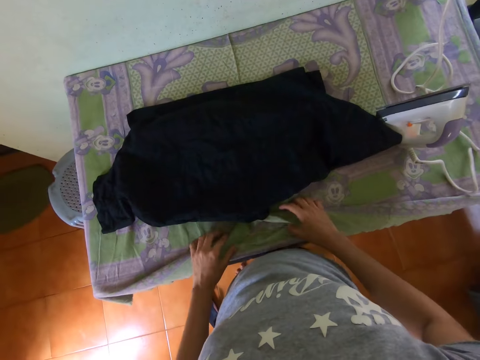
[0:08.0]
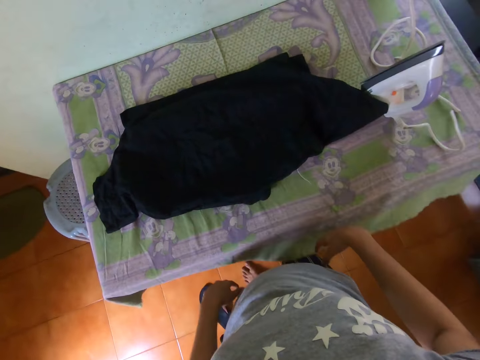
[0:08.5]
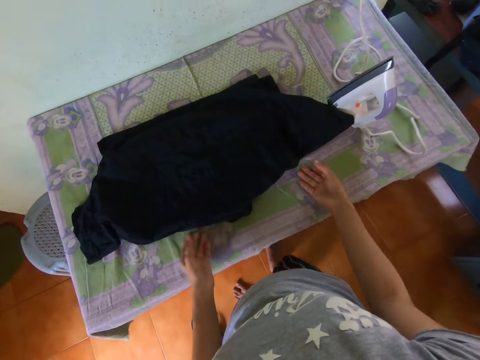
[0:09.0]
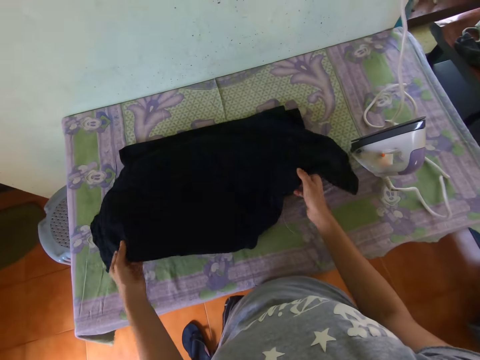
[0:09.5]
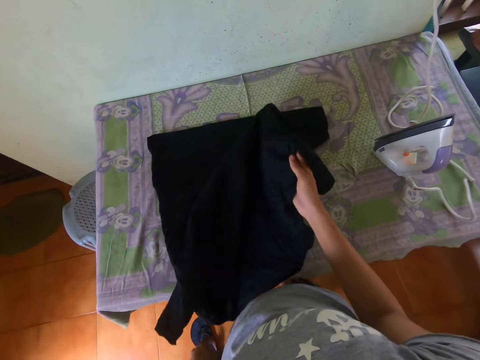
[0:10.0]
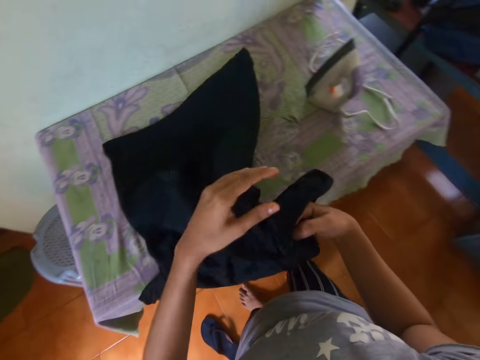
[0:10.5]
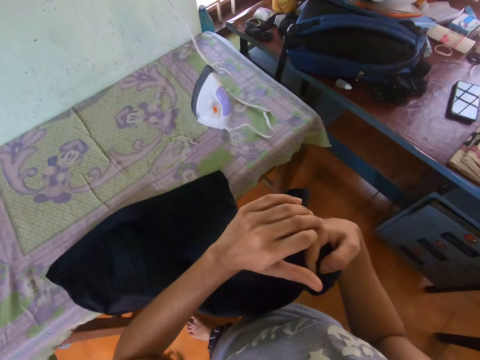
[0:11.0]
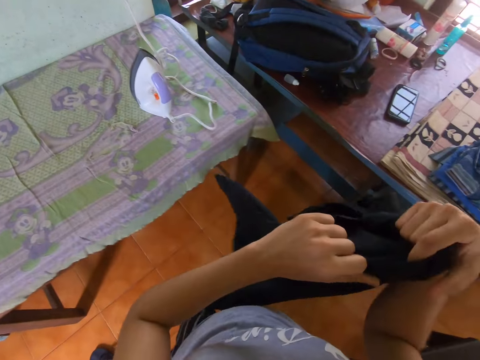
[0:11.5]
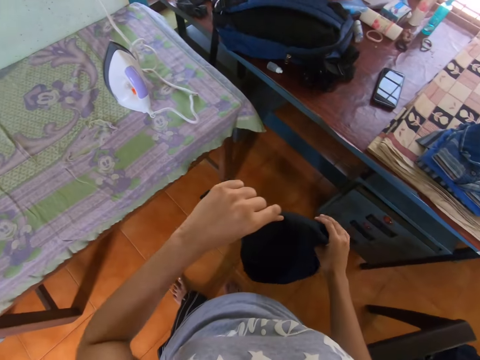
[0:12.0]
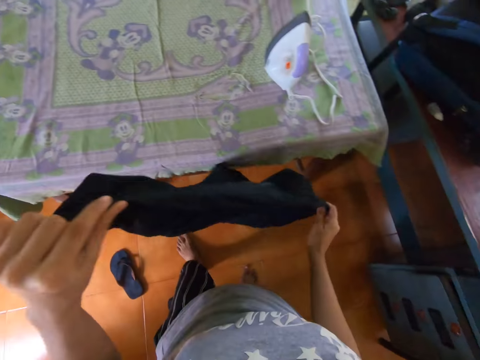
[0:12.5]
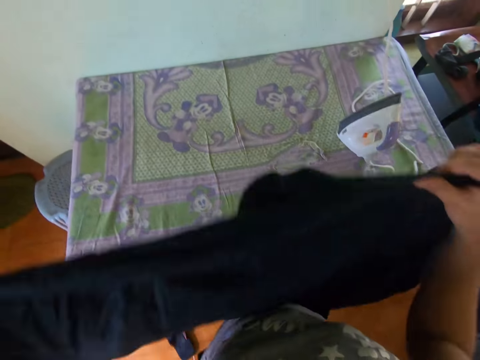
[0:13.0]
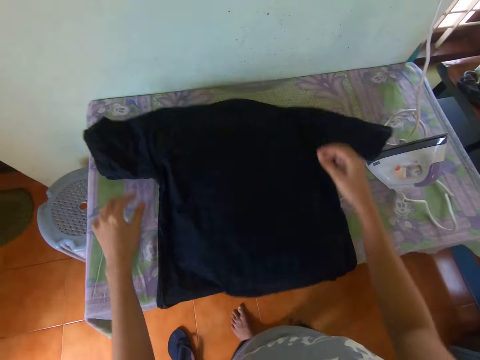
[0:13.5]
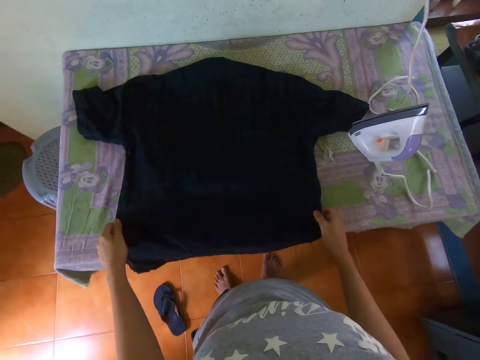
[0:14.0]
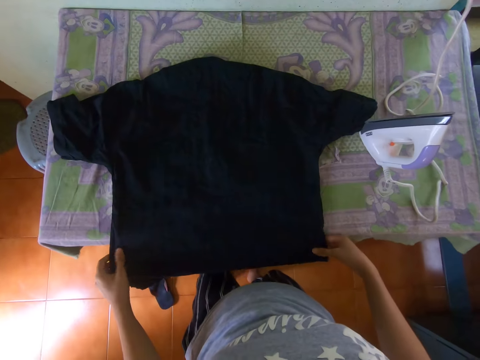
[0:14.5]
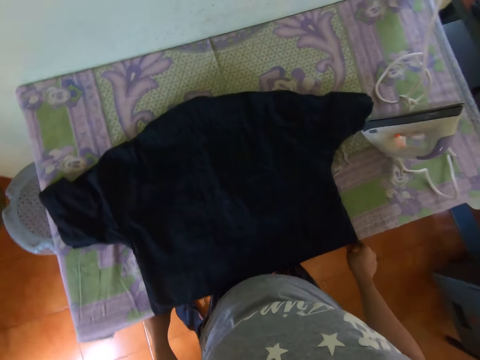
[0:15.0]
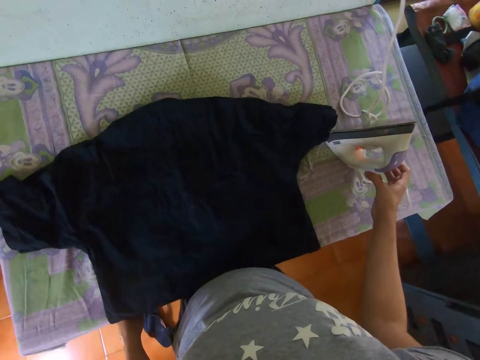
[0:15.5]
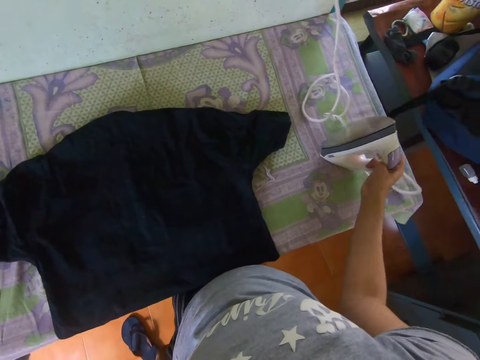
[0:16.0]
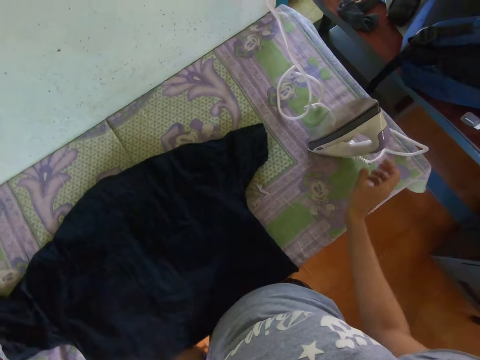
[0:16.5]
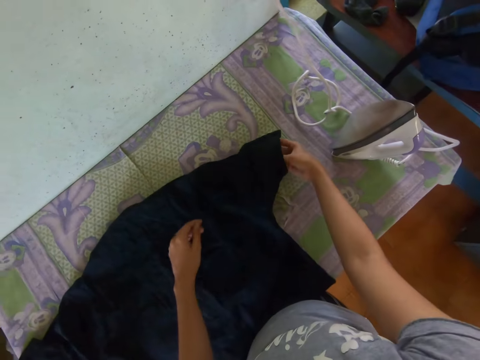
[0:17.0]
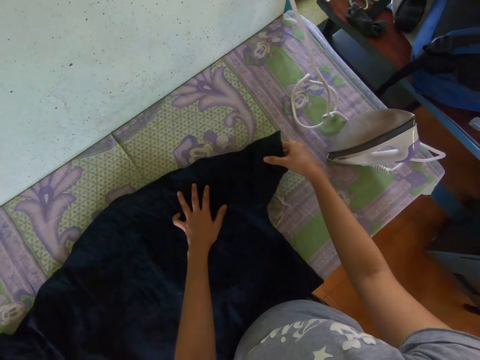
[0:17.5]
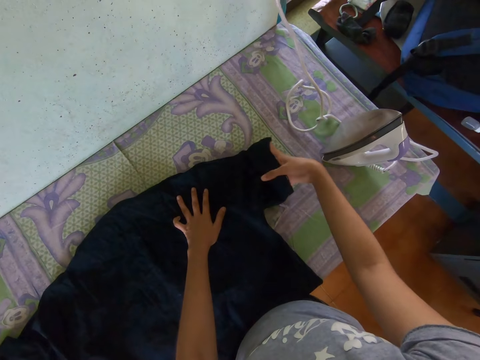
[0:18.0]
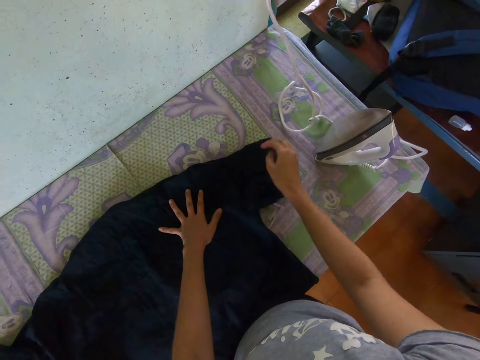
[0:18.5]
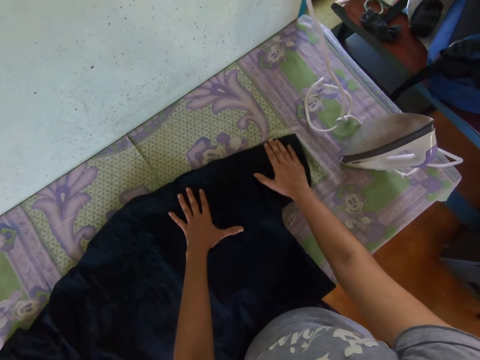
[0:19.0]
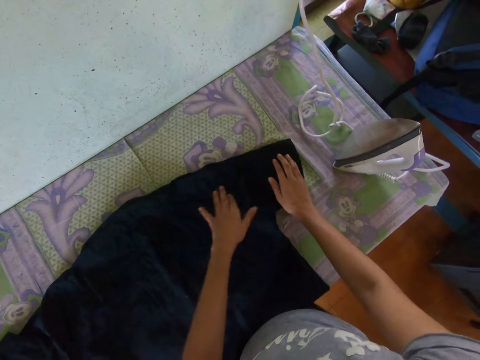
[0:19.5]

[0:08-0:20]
The camera wearer straightens the table cloth. They pick up a cloth from the table. They put the cloth on the table. They turn the shirt. They move an iron on the side of the table. They align the cloth on the table.

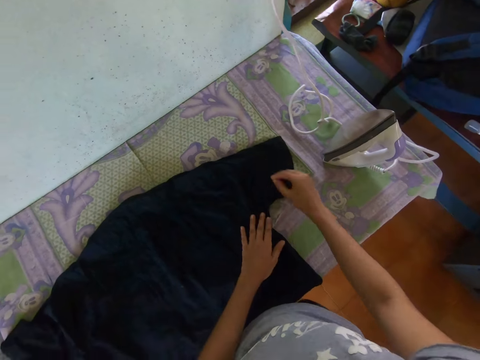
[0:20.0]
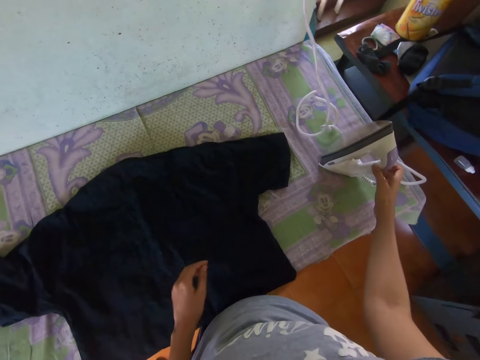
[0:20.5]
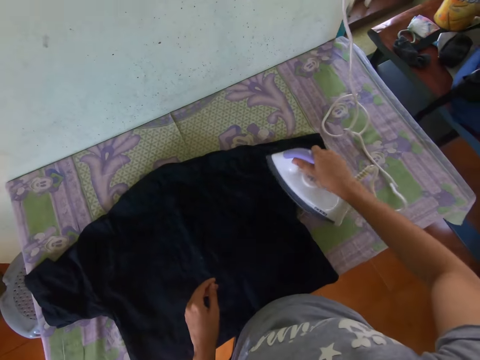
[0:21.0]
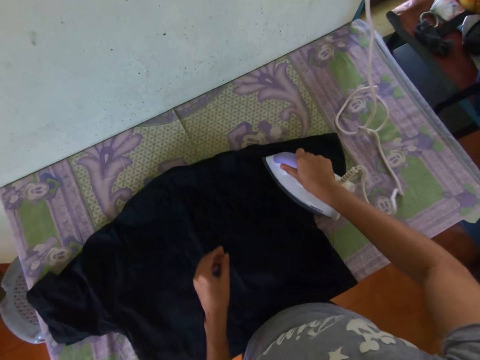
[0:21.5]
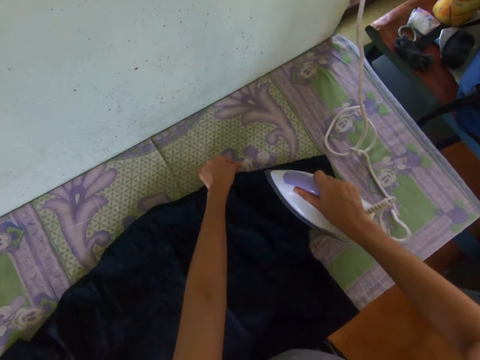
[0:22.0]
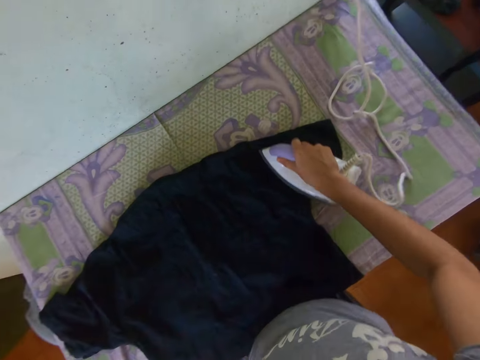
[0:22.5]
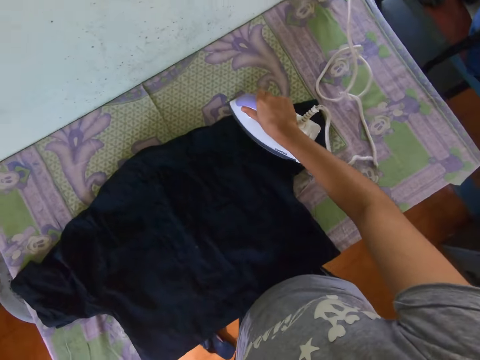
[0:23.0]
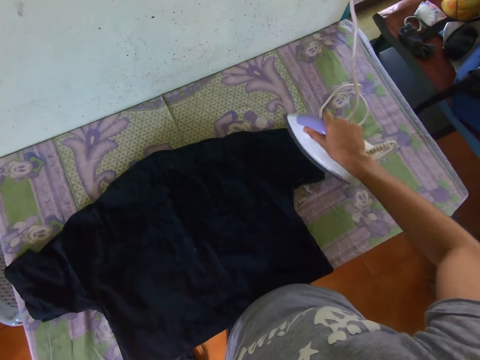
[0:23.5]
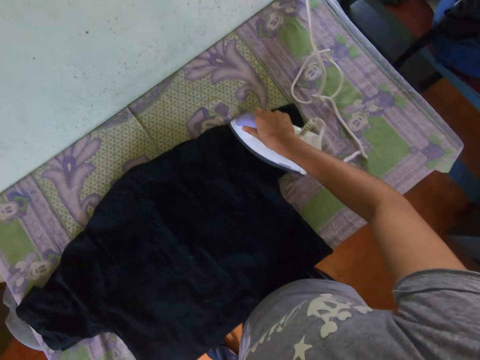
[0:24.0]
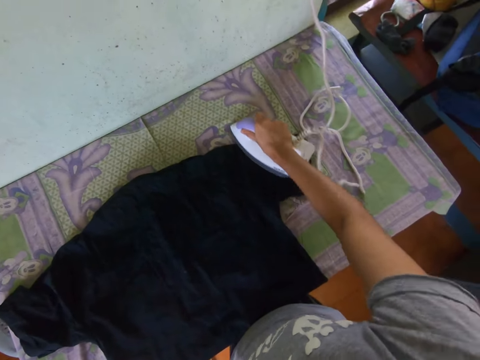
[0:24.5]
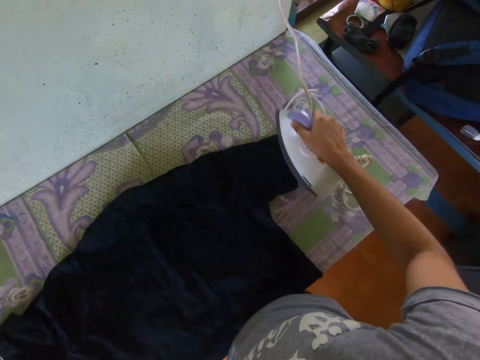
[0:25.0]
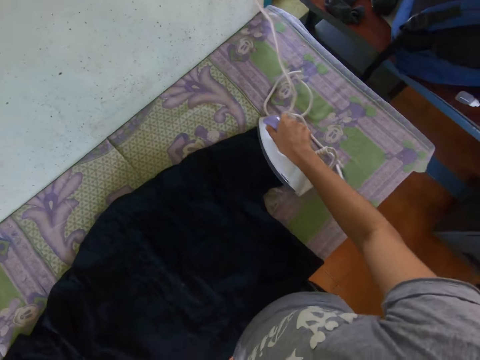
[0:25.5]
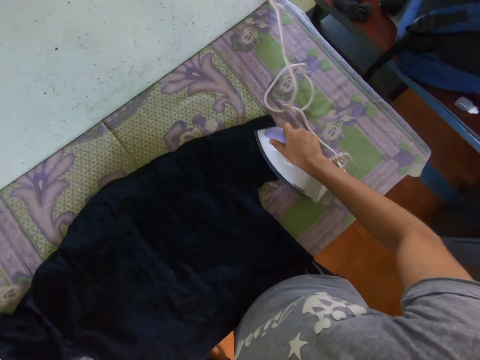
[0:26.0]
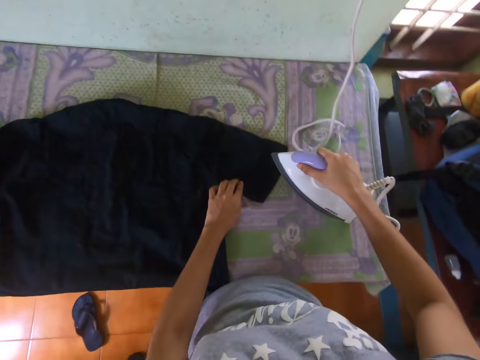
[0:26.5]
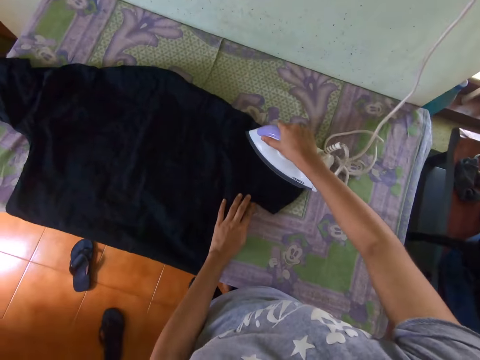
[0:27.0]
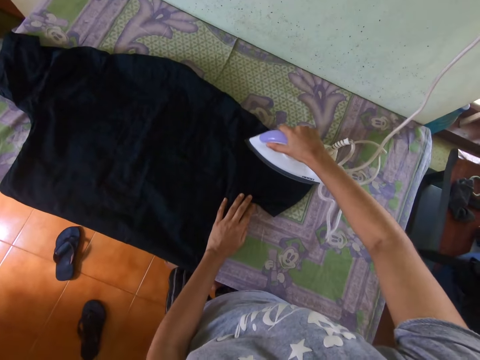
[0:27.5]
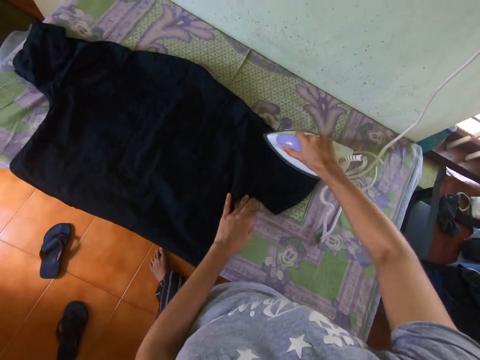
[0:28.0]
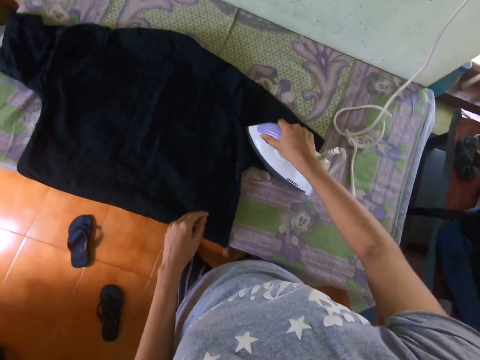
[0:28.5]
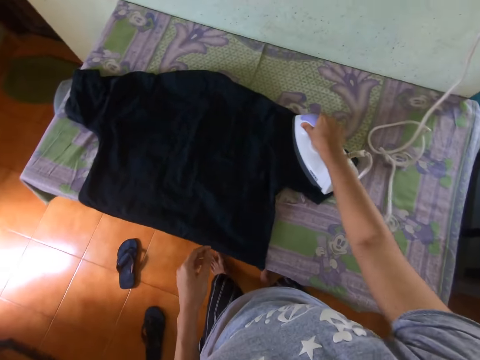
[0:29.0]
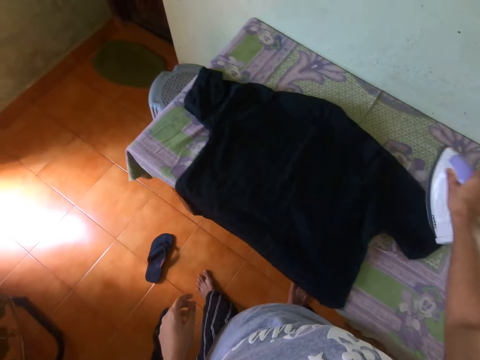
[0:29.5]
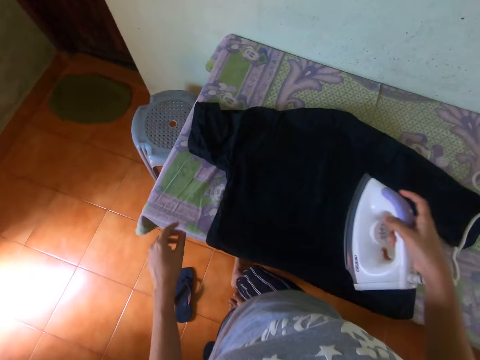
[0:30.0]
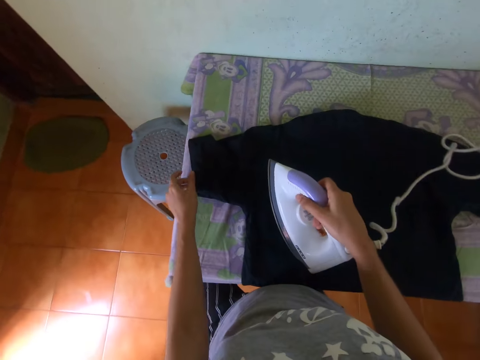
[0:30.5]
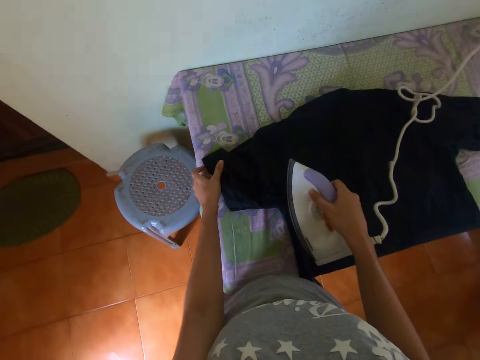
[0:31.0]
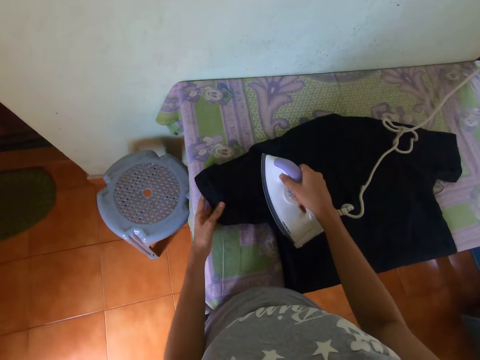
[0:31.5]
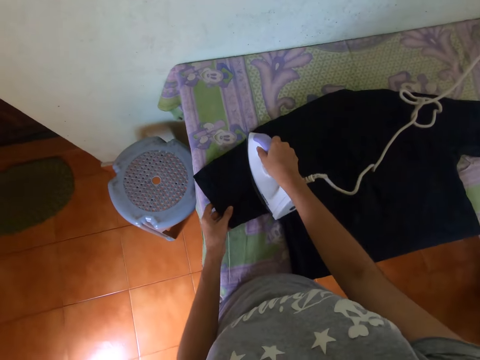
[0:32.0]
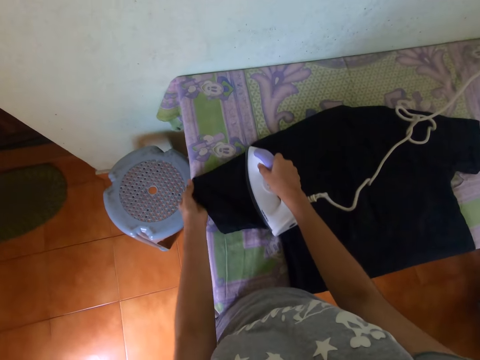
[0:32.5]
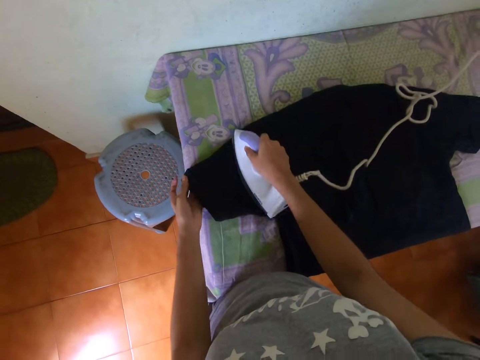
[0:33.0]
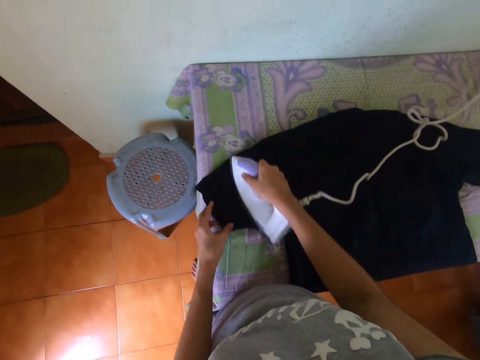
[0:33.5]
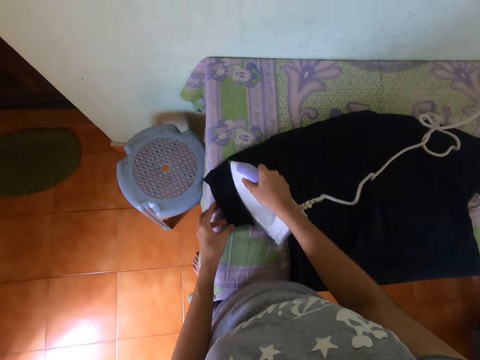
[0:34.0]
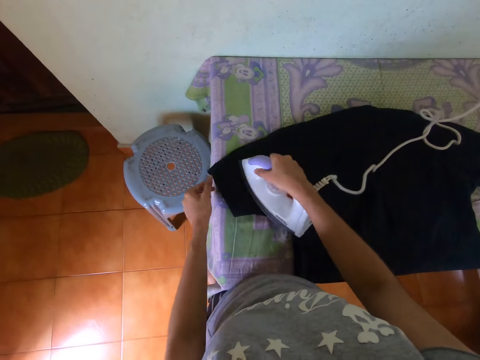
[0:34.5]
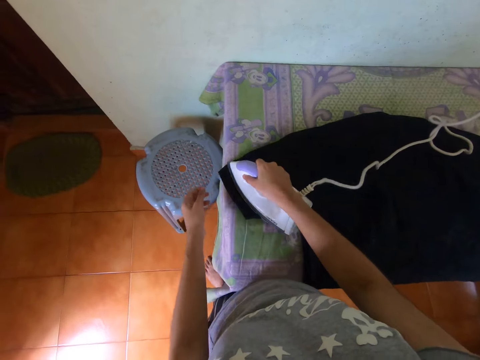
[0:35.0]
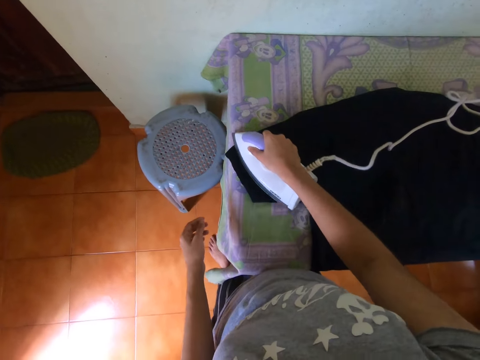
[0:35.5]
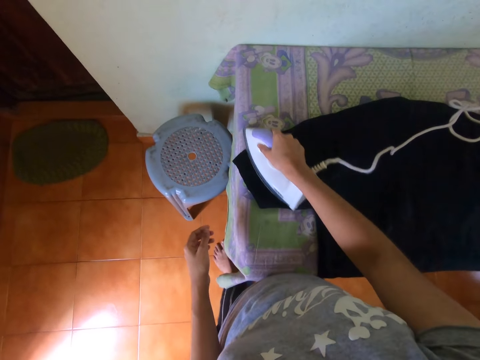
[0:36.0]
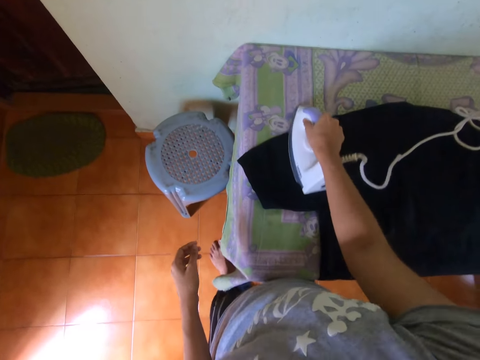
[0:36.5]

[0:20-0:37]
The camera wearer picks up an iron from the table. They pick up something from the table. They iron the shirt or cloth with the electric iron. They hold the cloth with the left hand and iron the cloth. They move beside the table. They hold the cloth with the left hand and iron the cloth with the iron.
